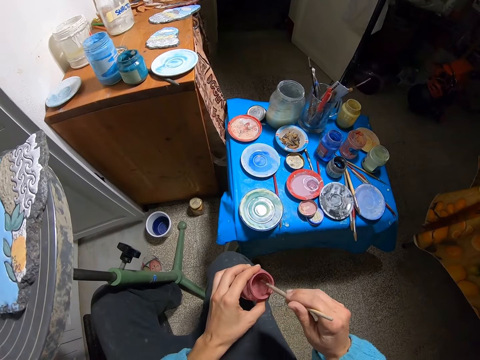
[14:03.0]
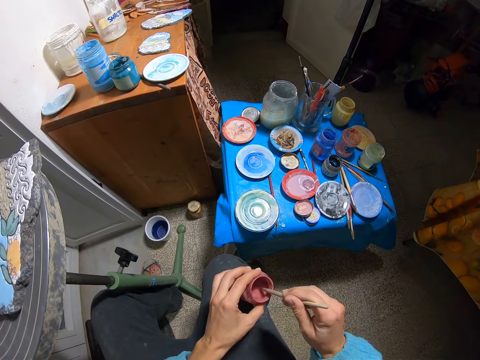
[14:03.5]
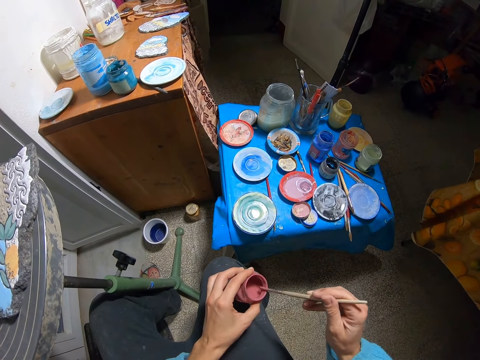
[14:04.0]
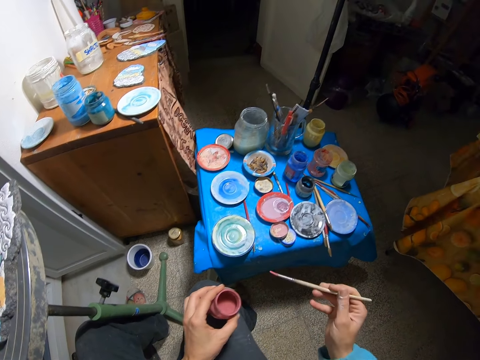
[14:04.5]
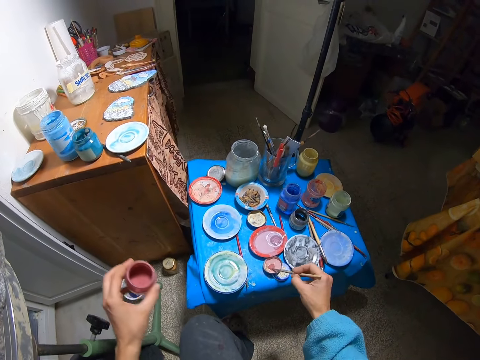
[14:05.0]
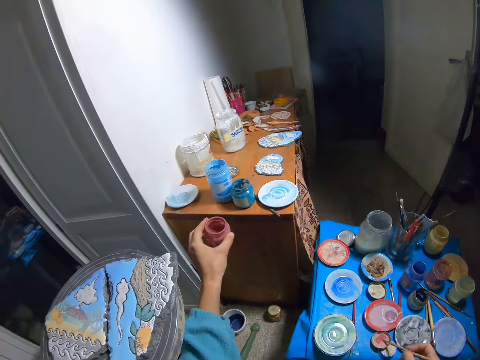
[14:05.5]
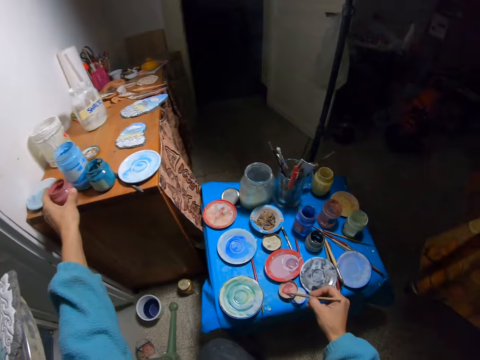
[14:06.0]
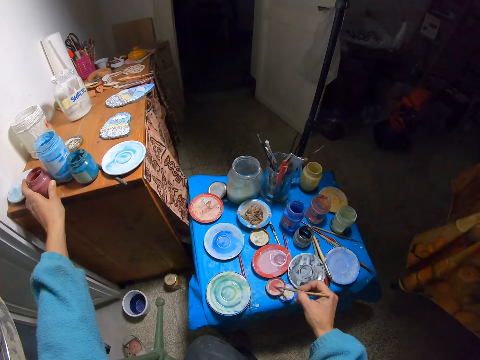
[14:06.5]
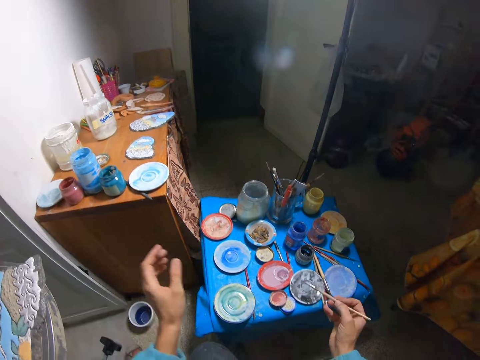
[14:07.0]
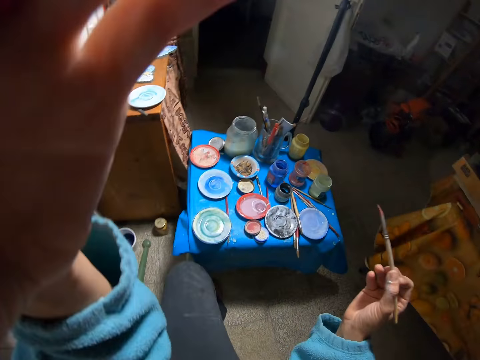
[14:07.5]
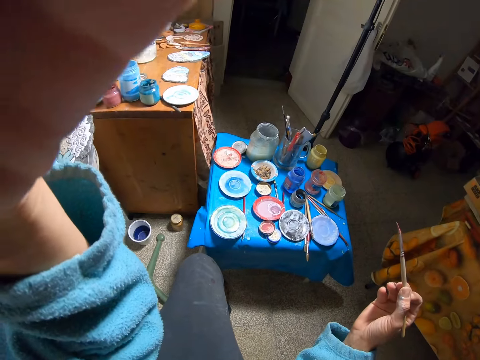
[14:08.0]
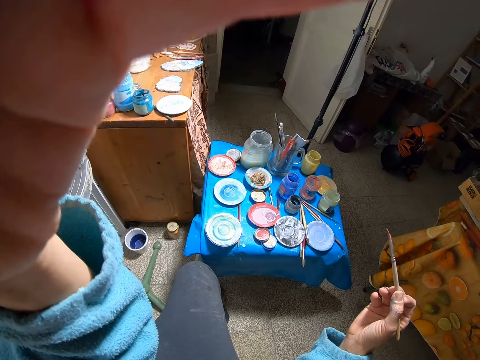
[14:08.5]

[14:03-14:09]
The camera wearer rubs the paintbrush in her right hand on a paint palette on the stool. She drops the pink paint jar in her left hand on the cabinet. She adjusts the camera with her left hand.
